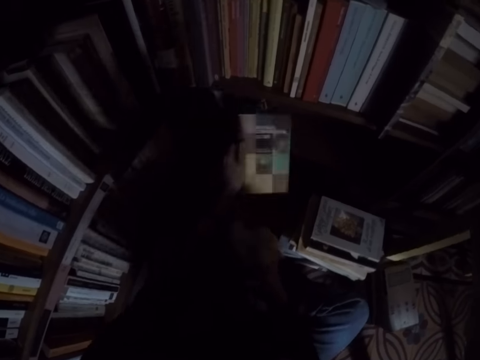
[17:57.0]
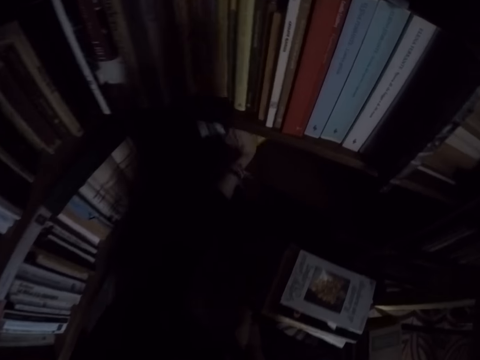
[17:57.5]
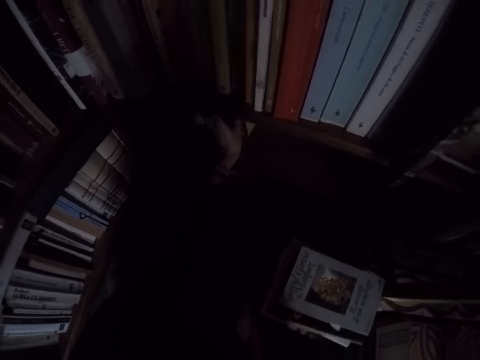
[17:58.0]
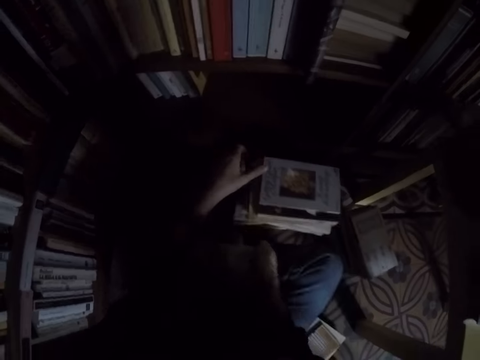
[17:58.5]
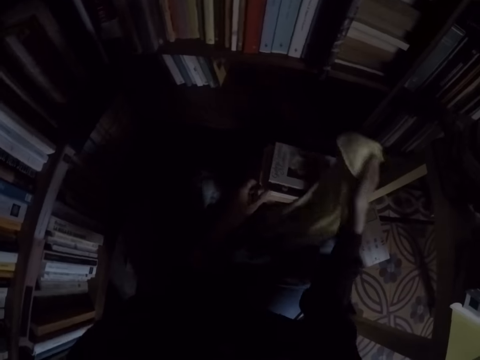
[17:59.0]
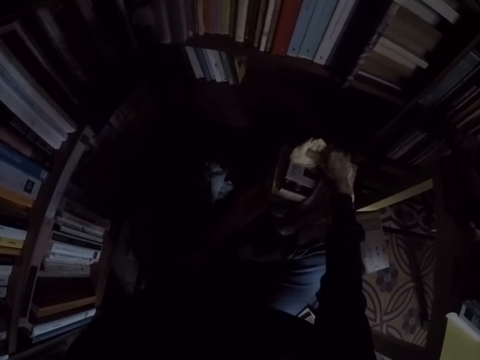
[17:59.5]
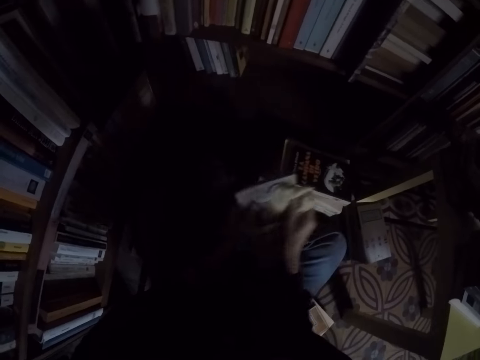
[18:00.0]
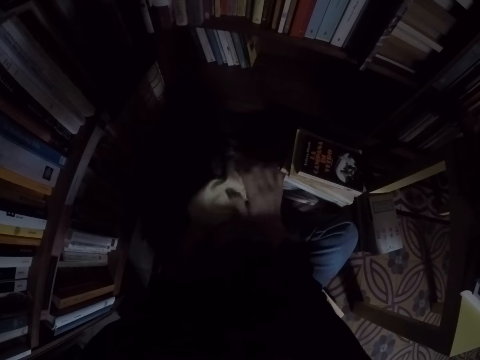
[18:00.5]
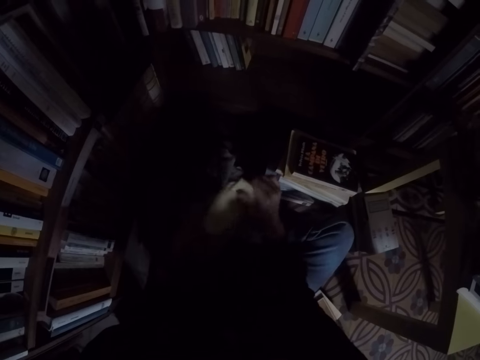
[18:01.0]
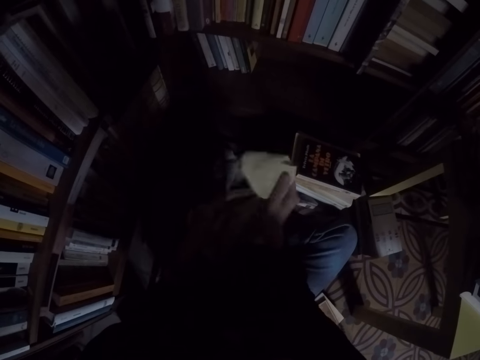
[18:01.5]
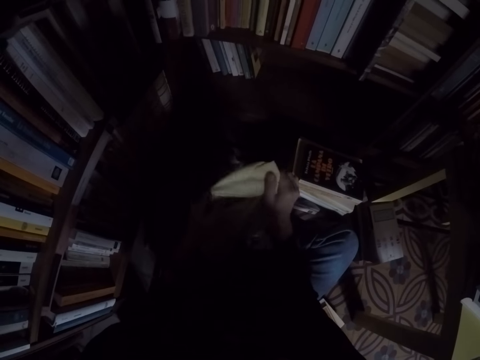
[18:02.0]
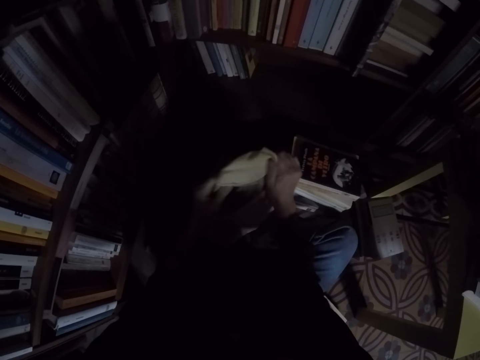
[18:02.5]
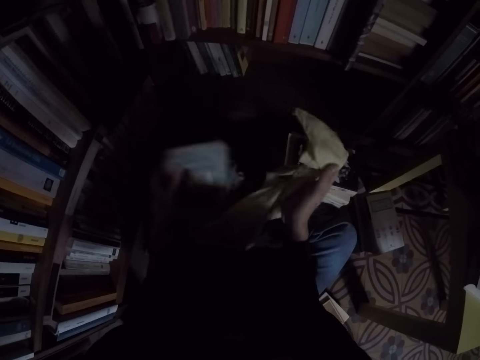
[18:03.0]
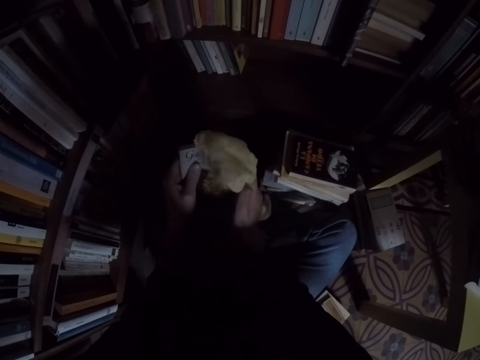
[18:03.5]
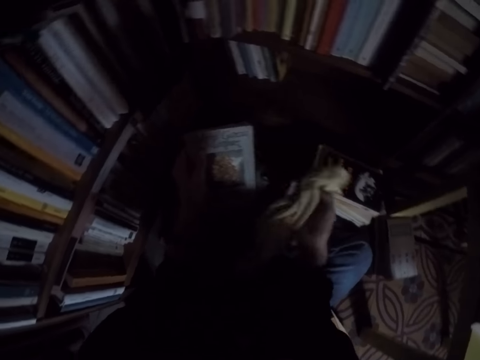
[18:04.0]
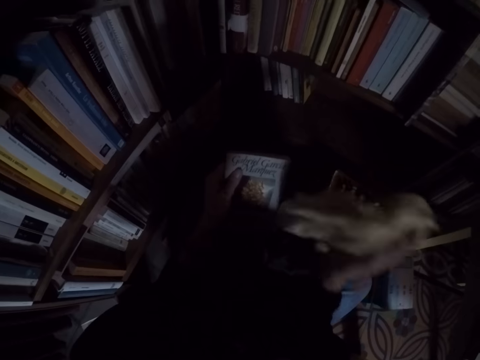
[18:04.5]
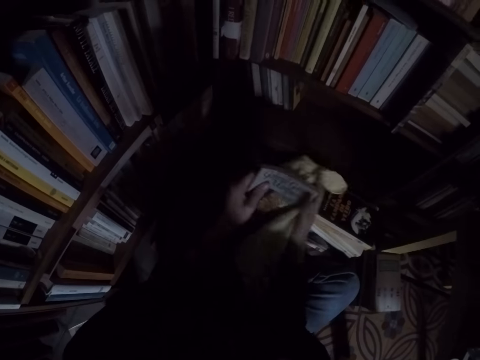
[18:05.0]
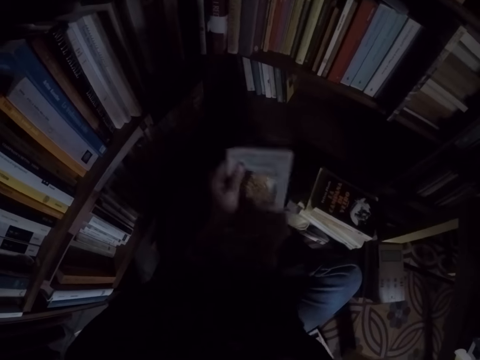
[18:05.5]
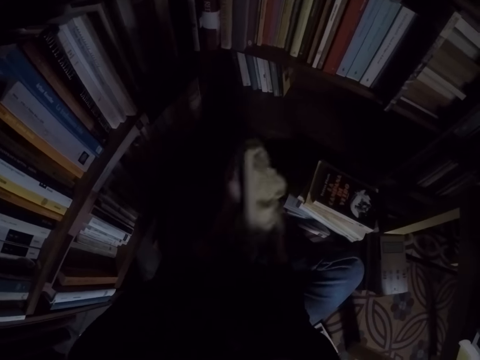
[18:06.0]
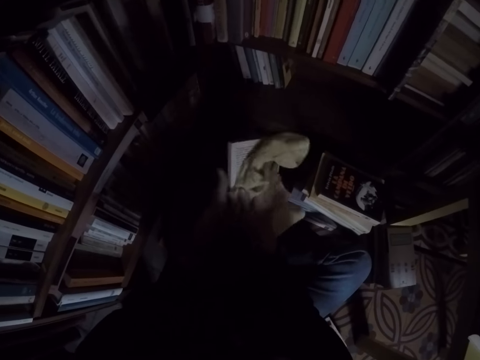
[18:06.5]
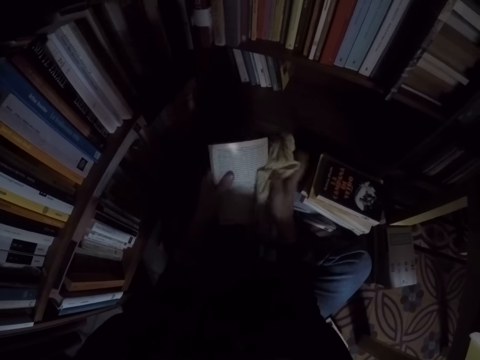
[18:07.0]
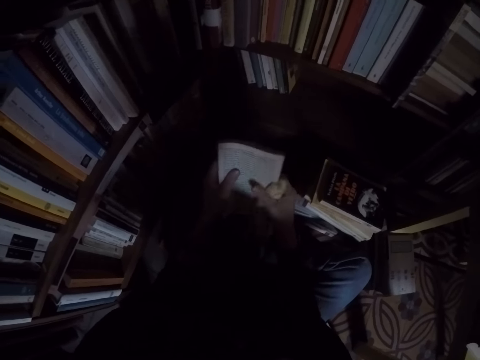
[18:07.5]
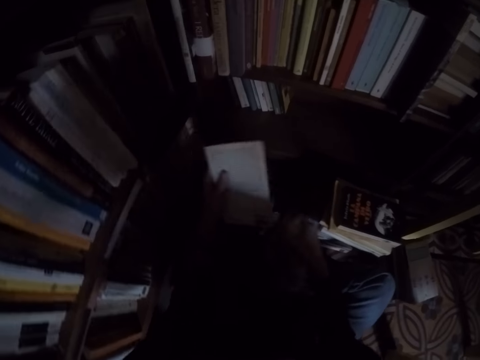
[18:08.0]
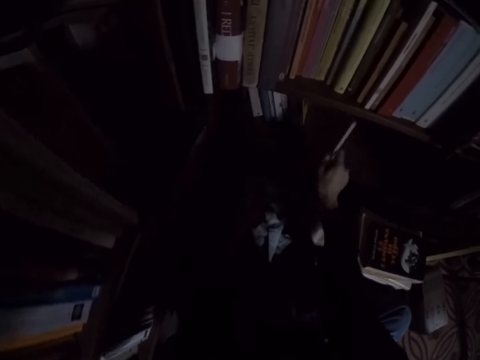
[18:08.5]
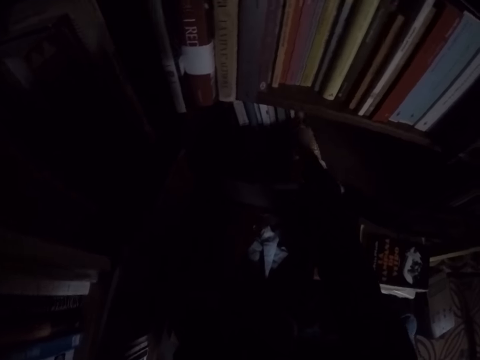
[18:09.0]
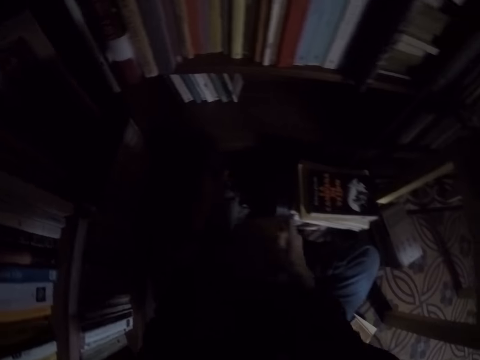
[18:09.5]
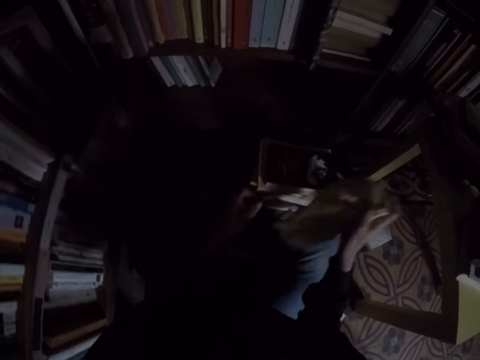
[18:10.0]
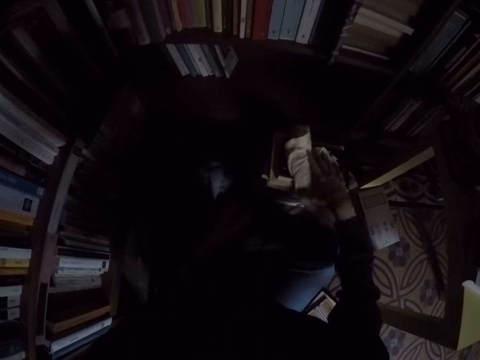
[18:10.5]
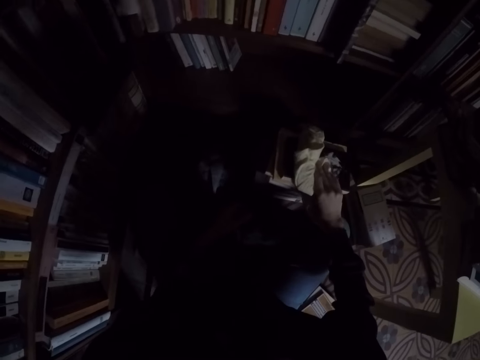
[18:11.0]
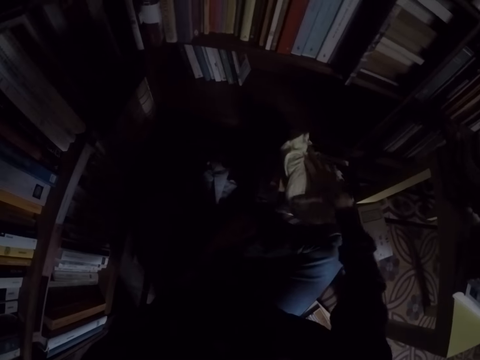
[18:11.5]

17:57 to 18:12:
The camera wearer places the book in the bookshelf. They pick up another book from the pile of books. They clean the book with the rag. They place the book in the bookshelf. They pick up another book from the pile of books.

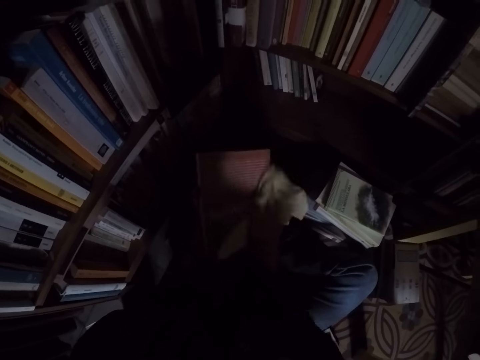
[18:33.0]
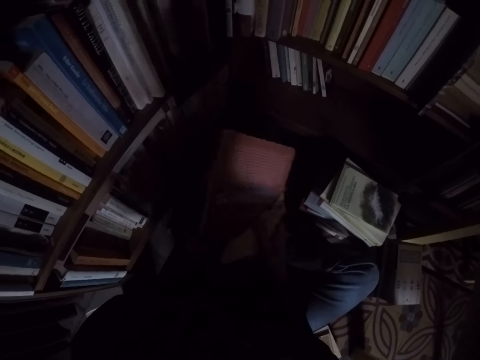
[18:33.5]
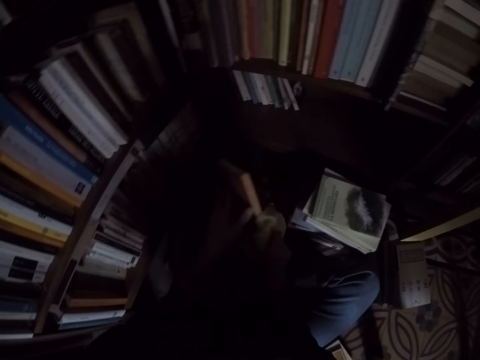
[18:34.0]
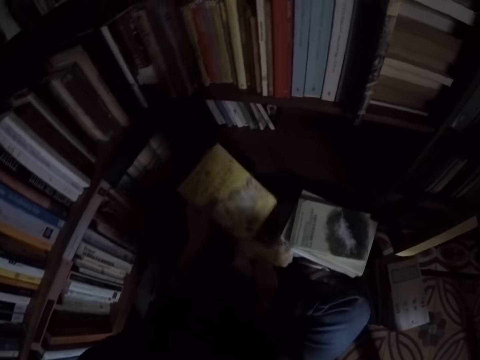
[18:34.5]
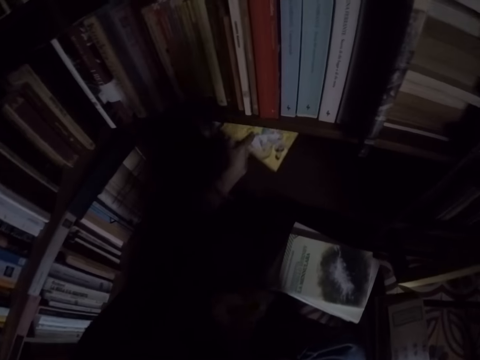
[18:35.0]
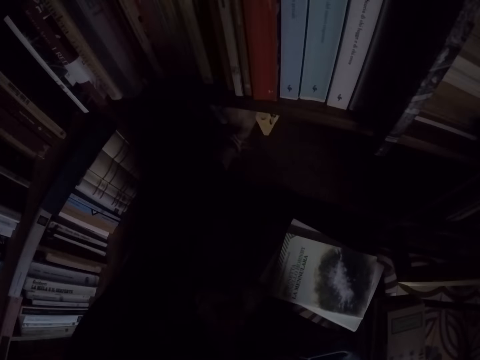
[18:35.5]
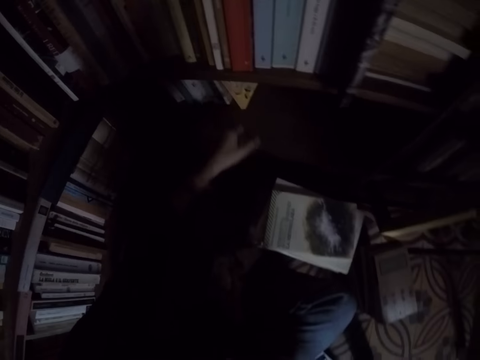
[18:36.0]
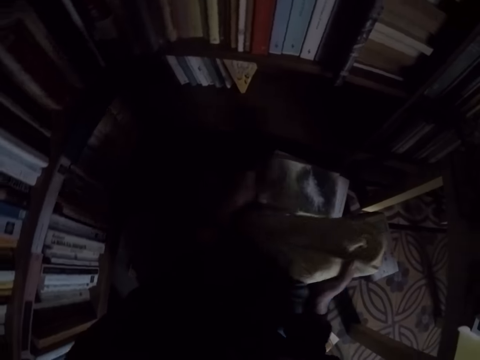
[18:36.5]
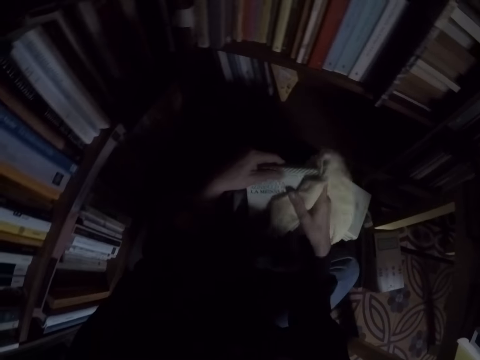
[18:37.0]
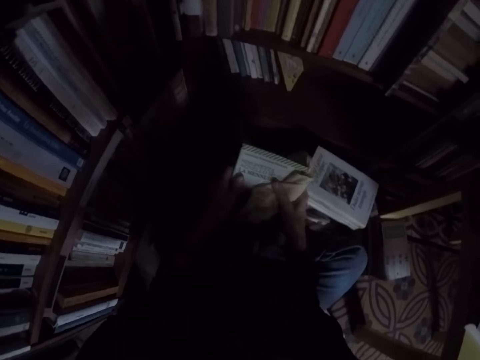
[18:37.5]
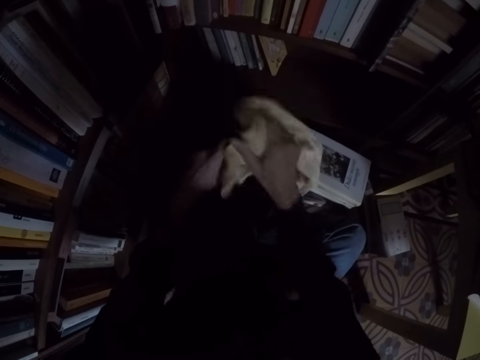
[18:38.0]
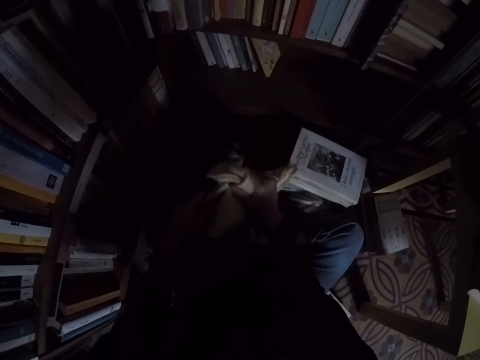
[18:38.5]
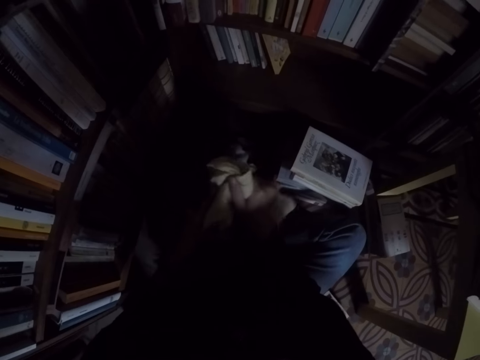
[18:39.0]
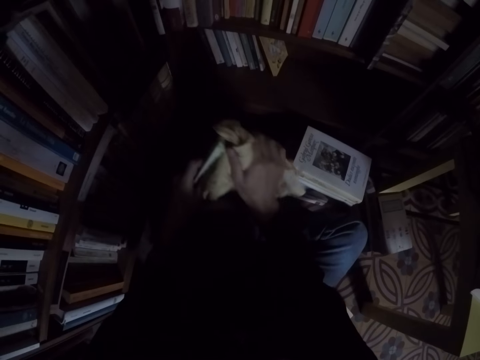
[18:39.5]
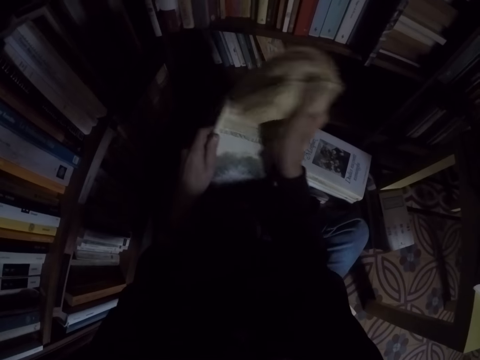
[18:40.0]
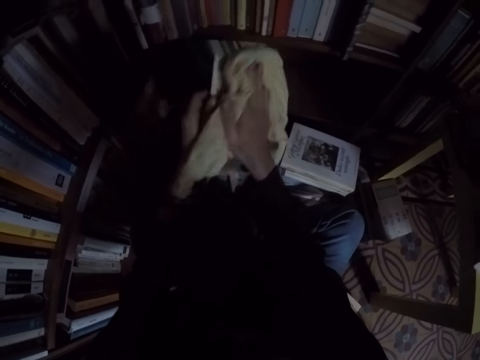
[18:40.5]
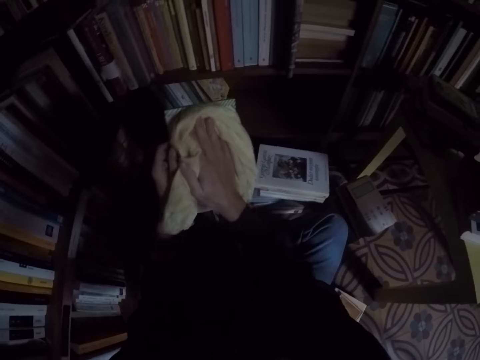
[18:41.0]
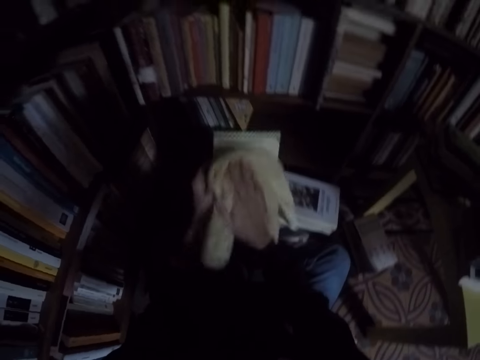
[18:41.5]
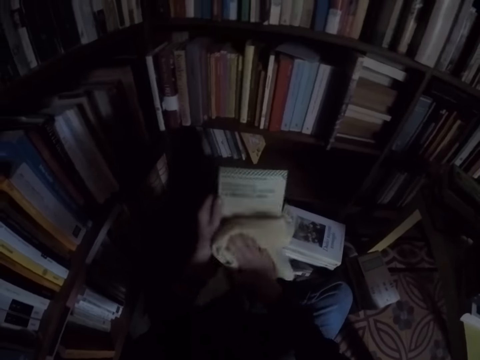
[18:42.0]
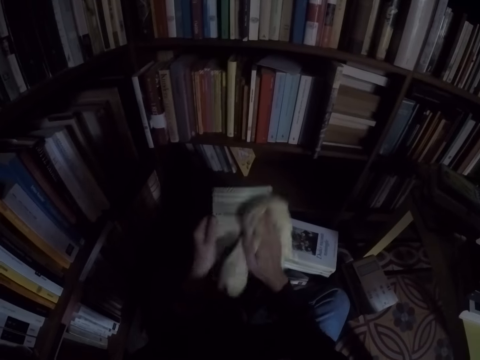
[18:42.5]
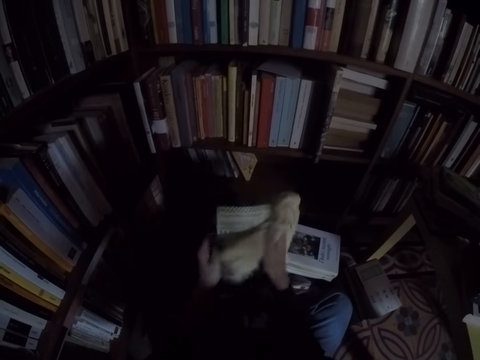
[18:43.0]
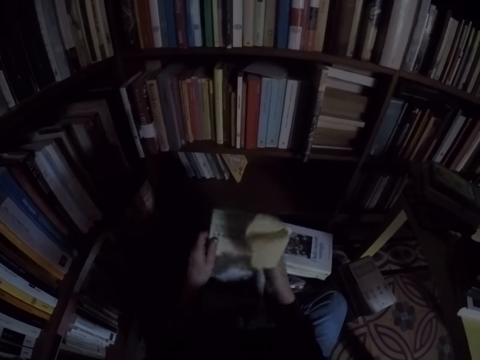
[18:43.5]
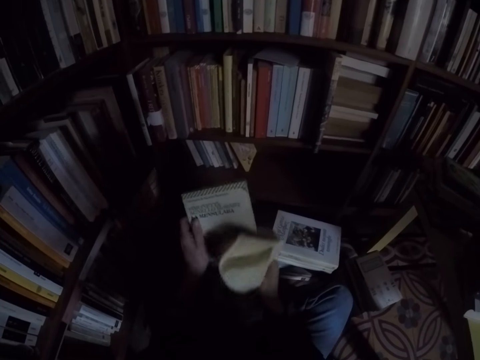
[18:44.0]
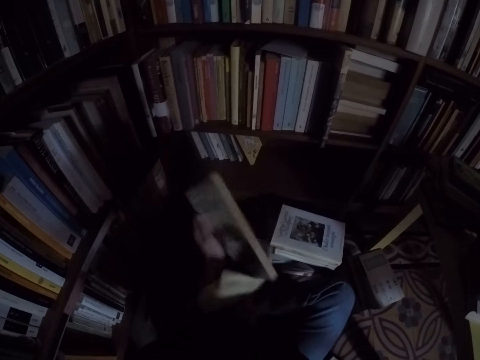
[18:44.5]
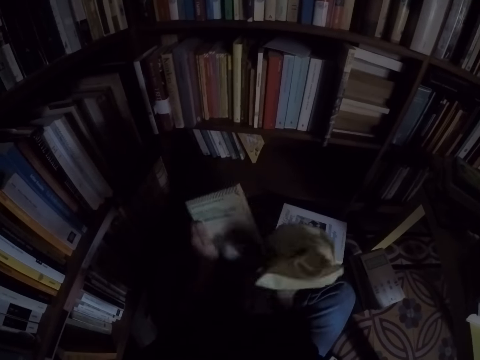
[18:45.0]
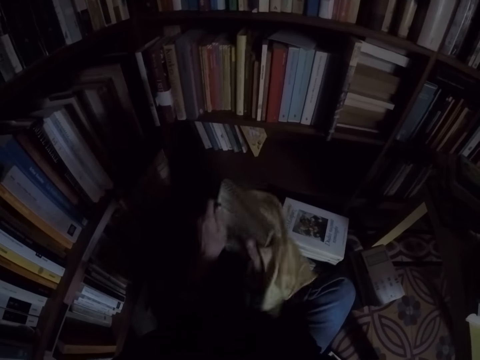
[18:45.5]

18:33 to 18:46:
The camera wearer places the book in the bookshelf. They take another book from the pile of books. They clean the book with the rag.
